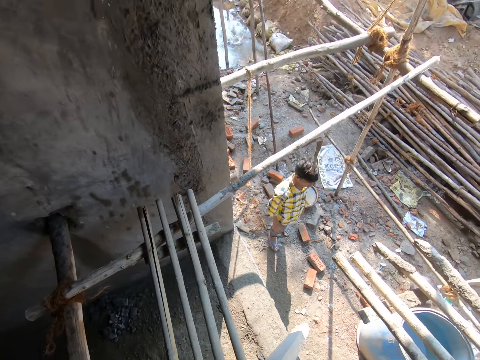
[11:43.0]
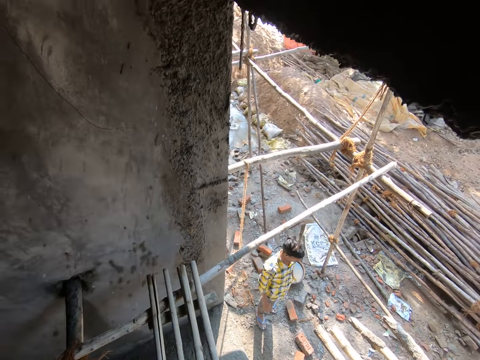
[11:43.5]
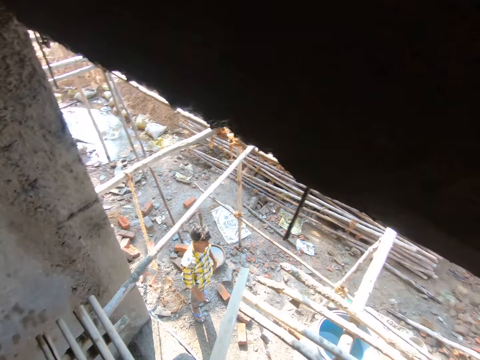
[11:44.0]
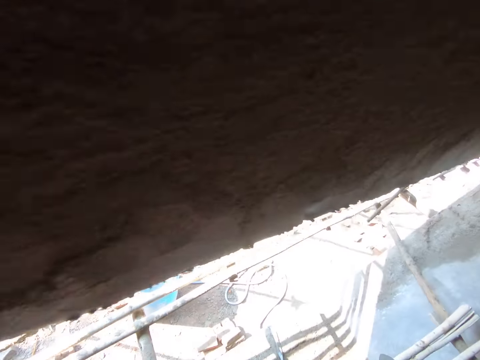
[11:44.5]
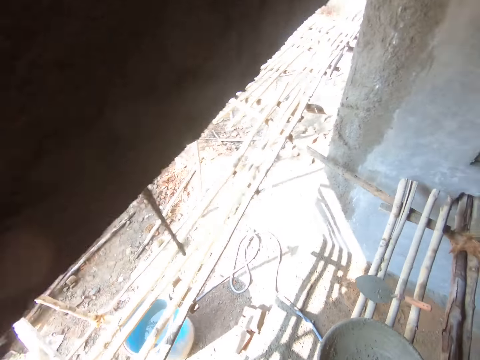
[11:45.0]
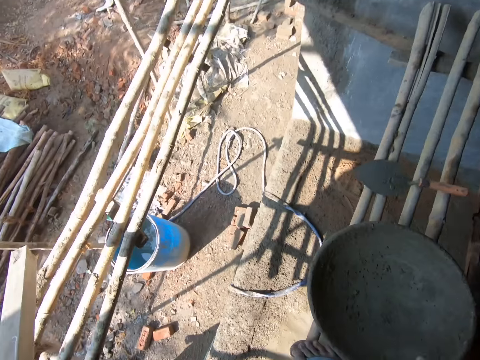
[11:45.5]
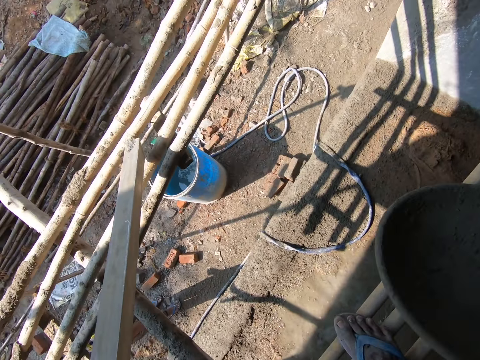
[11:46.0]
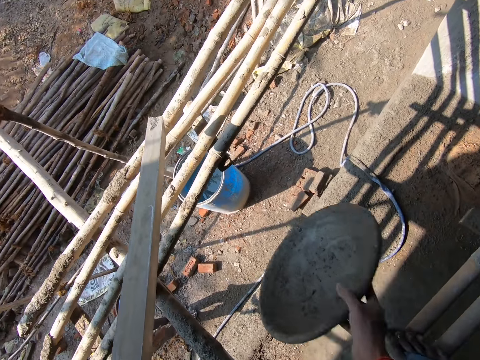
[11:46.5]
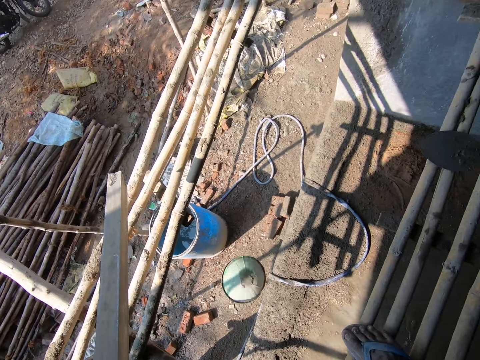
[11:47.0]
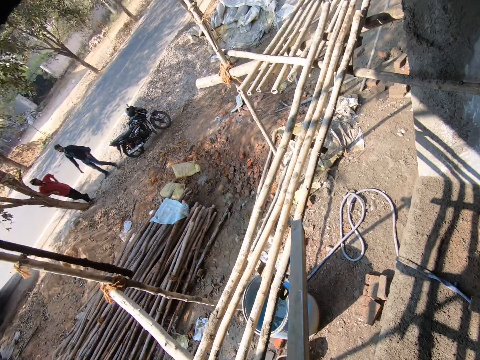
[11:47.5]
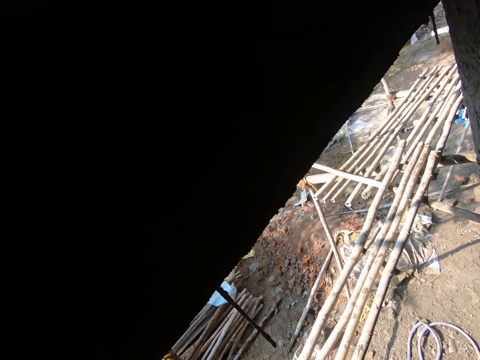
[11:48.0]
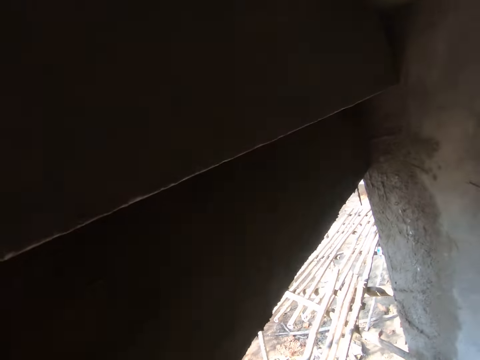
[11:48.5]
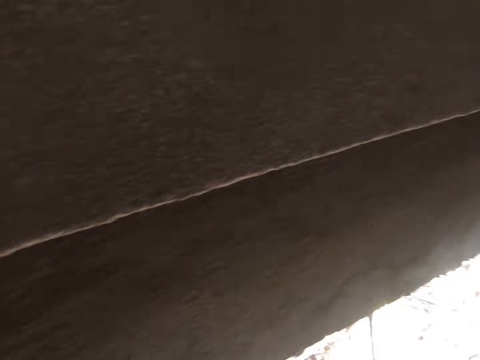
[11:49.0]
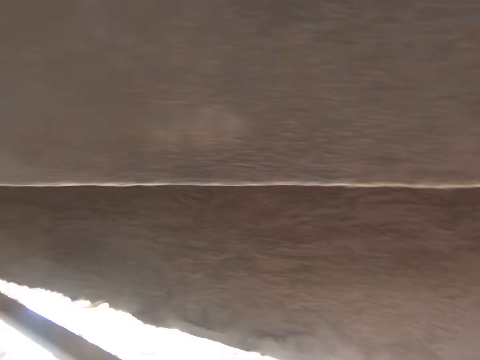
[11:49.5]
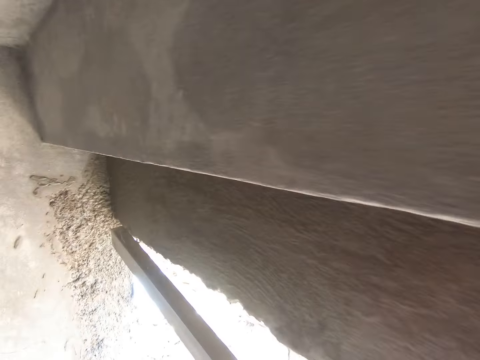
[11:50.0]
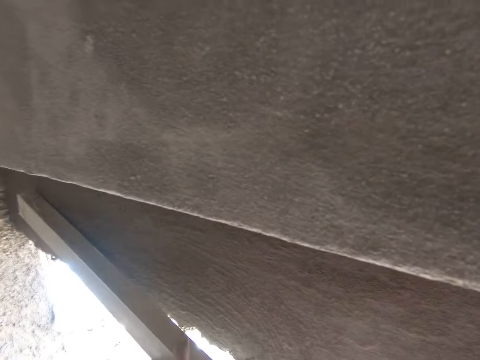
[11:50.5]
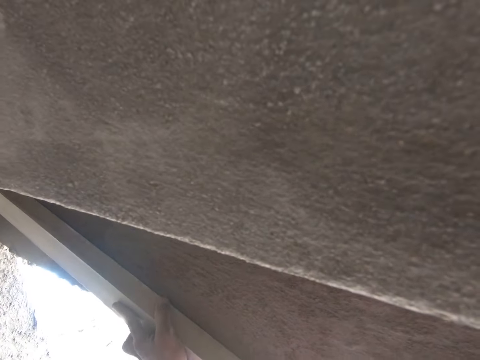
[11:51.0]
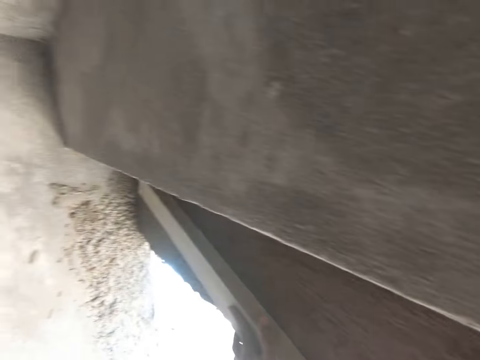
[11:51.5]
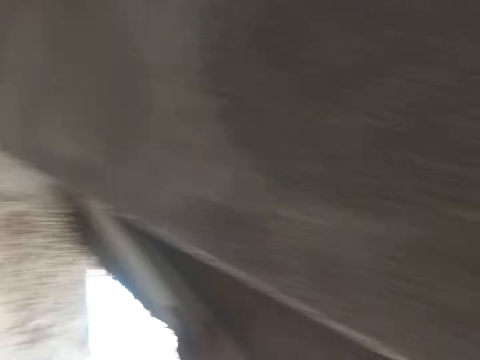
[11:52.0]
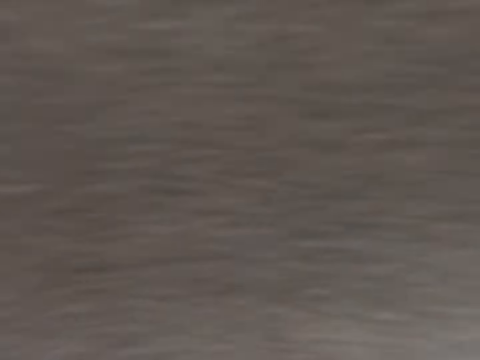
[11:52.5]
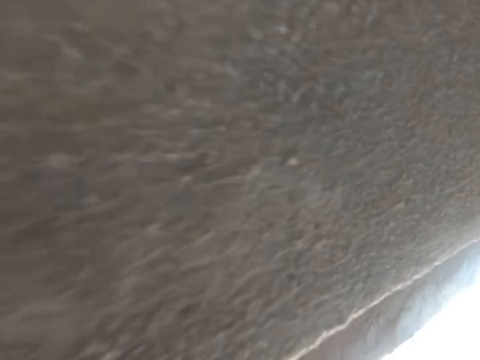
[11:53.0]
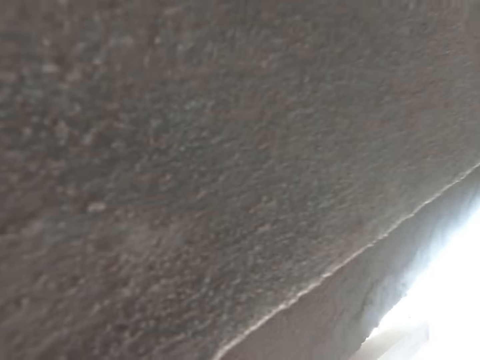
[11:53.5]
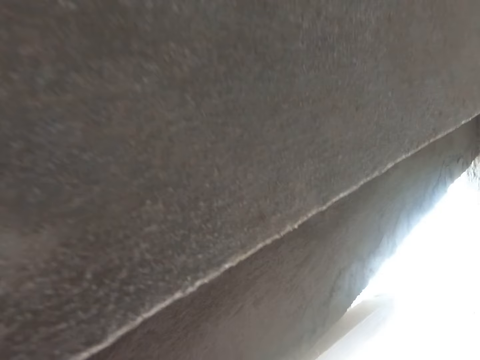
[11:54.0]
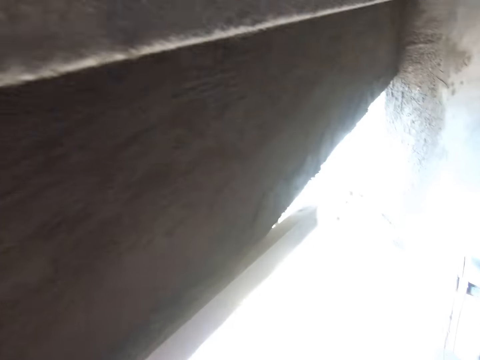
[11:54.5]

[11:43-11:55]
The camera wearer throws down the head pan. They plaster the wall with metal. They level the wall with the rod.

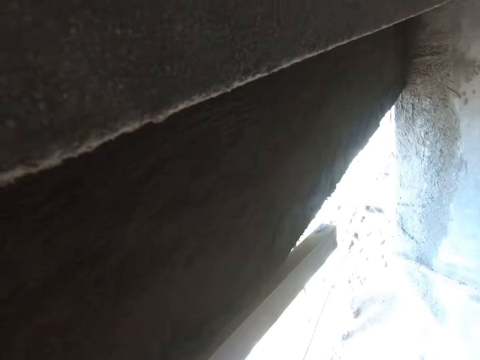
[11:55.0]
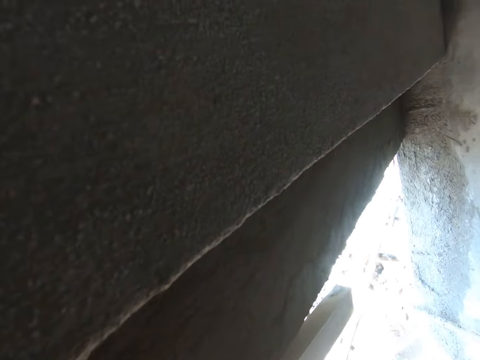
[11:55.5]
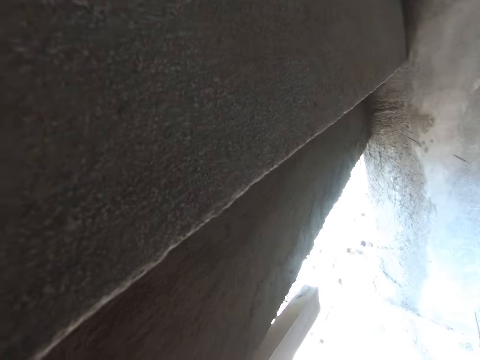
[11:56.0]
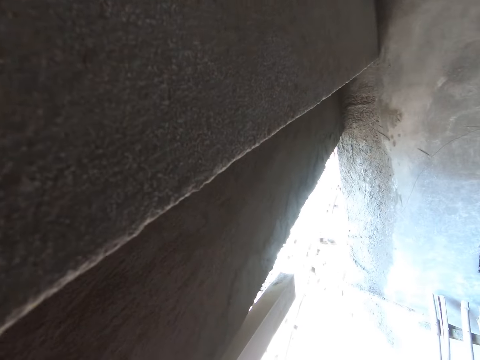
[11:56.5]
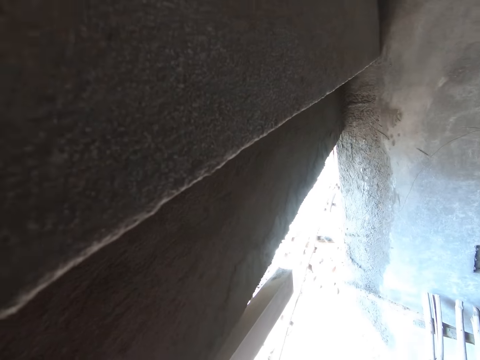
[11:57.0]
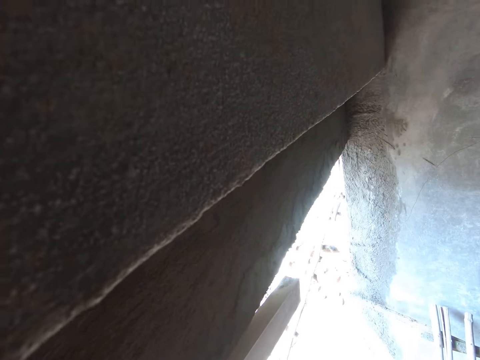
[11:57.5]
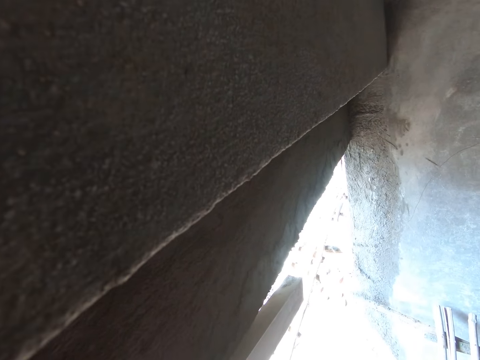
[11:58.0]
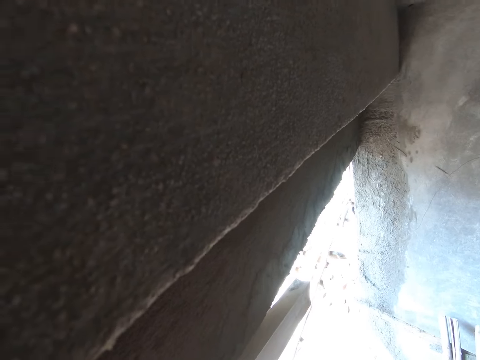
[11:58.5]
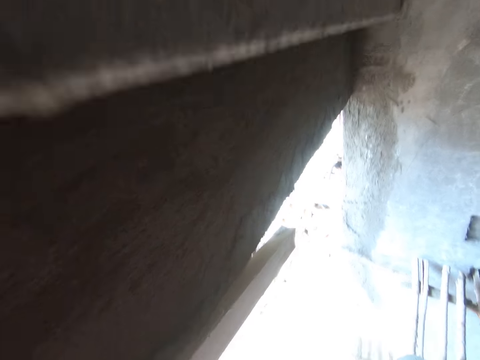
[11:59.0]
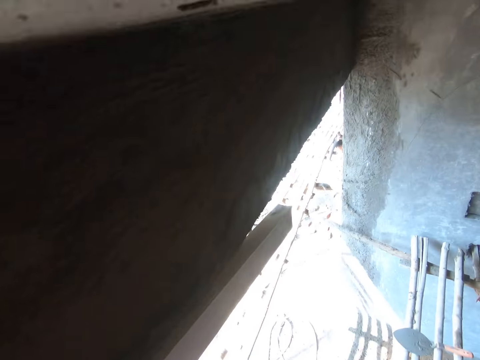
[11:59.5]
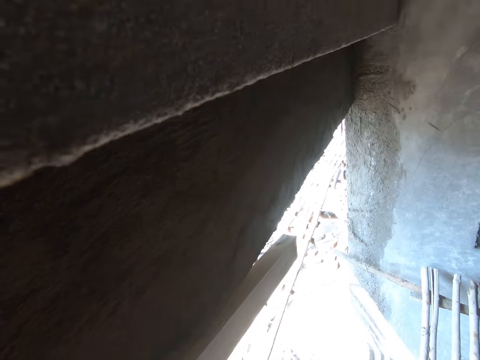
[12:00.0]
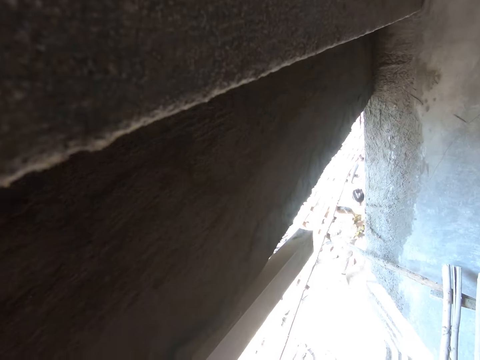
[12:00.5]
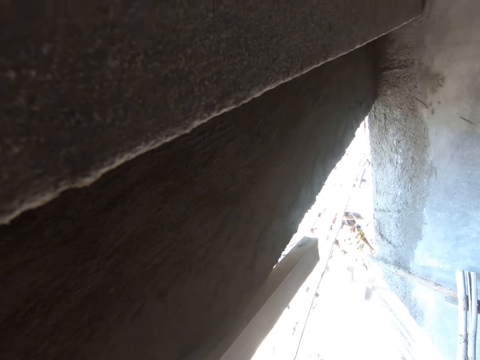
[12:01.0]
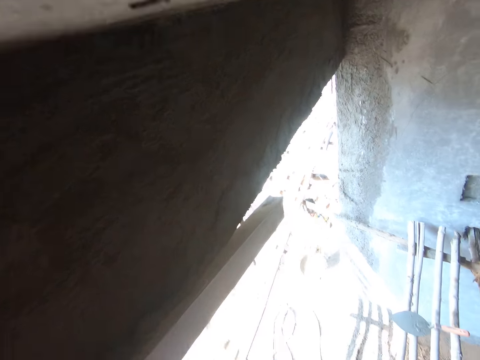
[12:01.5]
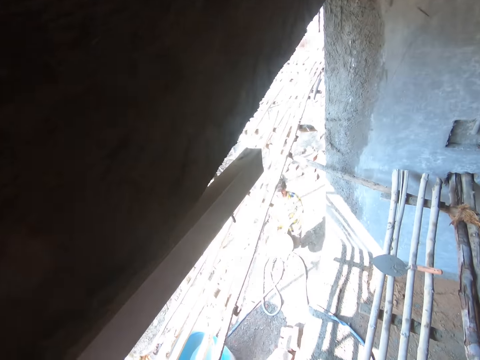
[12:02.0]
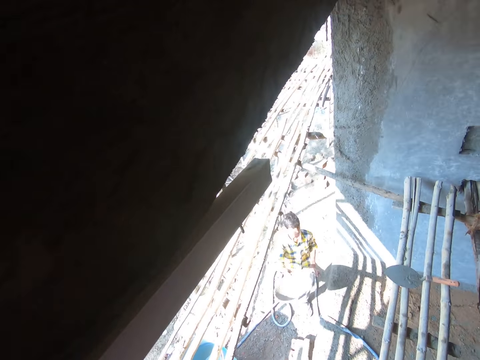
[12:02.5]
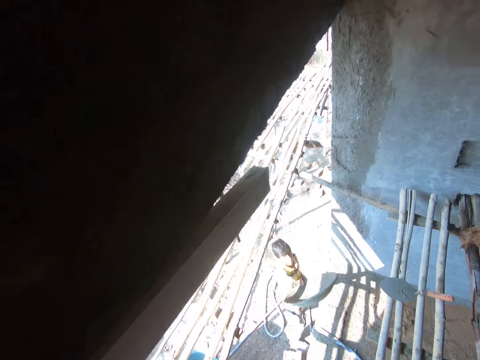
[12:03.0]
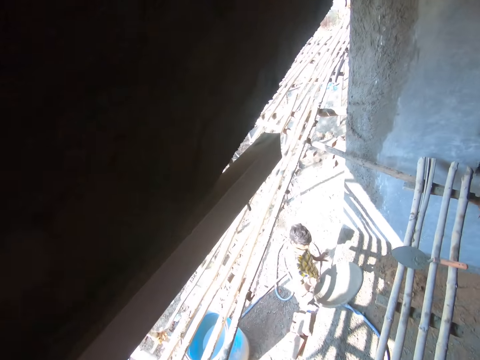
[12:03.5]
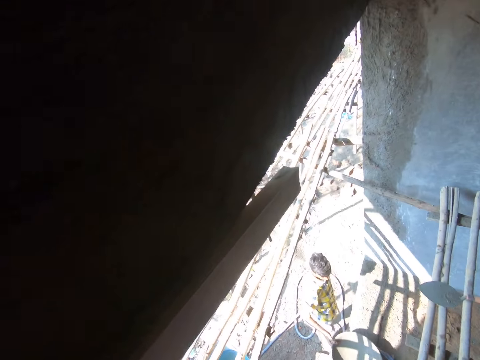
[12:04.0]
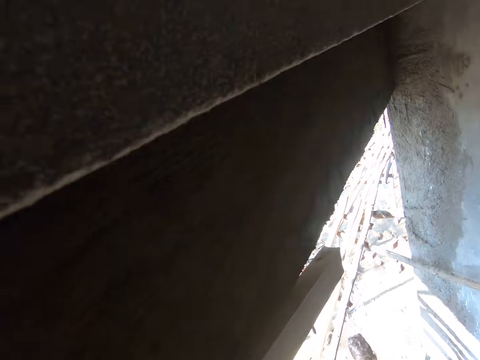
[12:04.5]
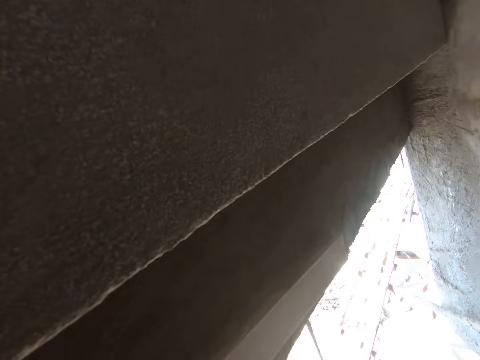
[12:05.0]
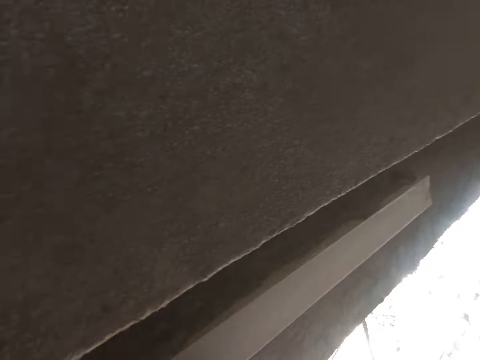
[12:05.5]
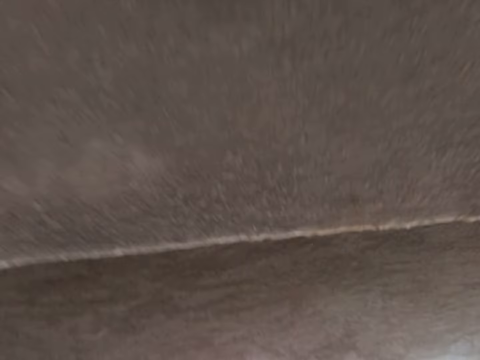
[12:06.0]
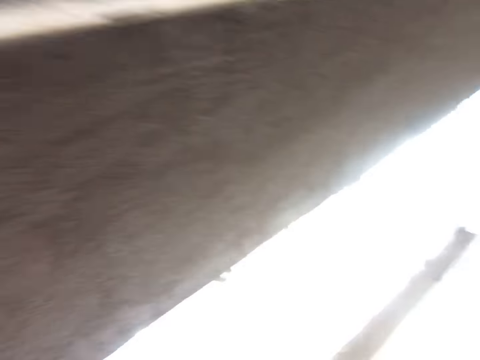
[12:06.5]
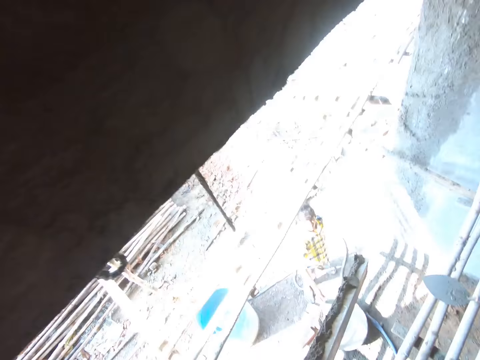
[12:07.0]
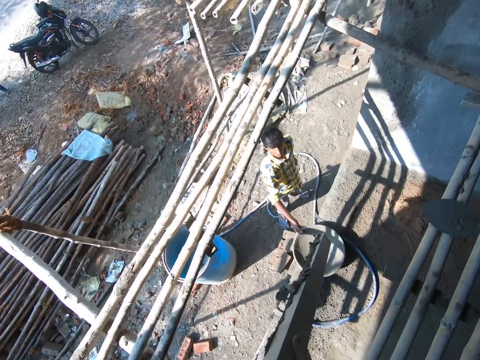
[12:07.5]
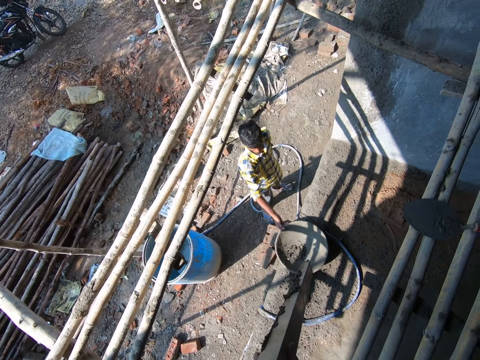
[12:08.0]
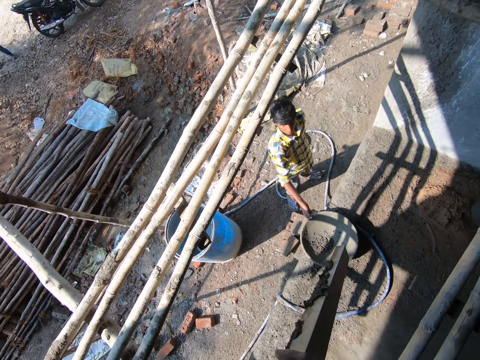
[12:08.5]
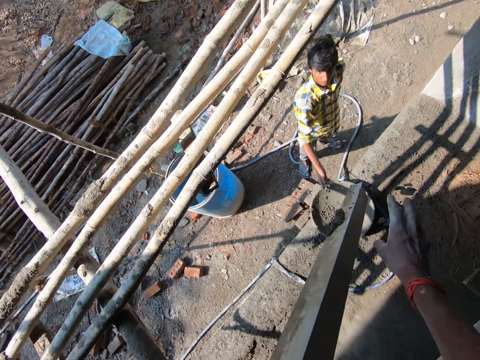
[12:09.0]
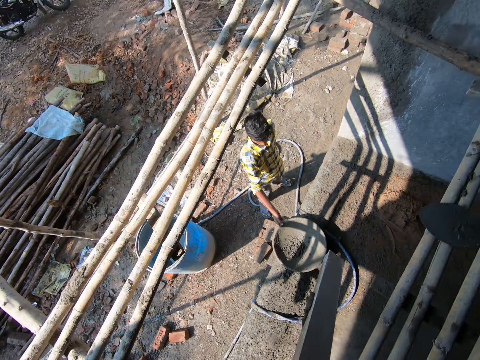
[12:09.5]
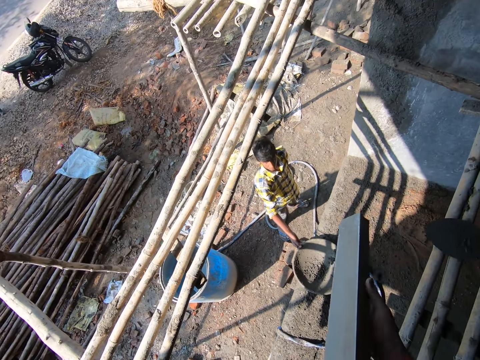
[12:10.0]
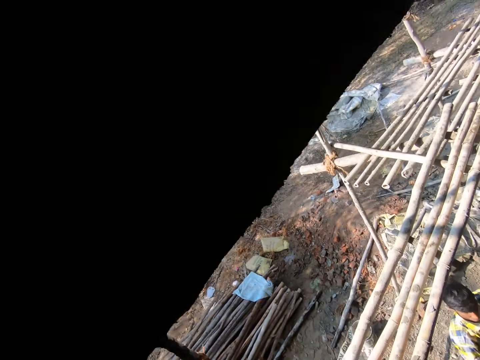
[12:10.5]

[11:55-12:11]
The camera wearer converses. A man holds a basin. The camera wearer plasters the wall with metal. They remove the concrete on the rod.
